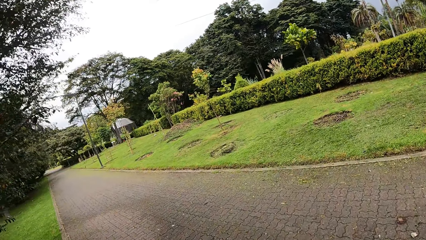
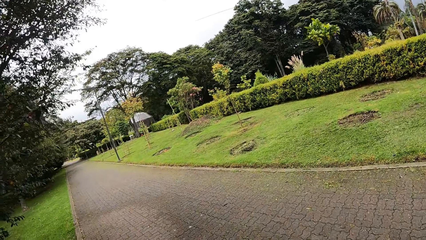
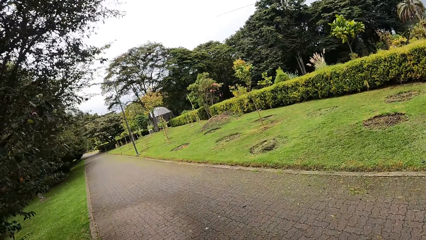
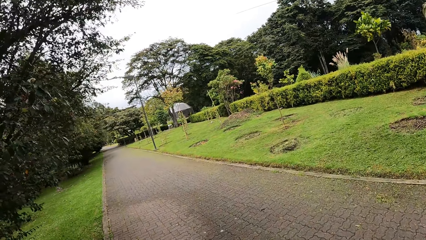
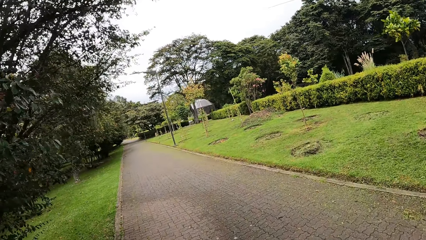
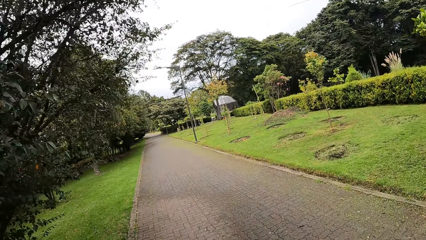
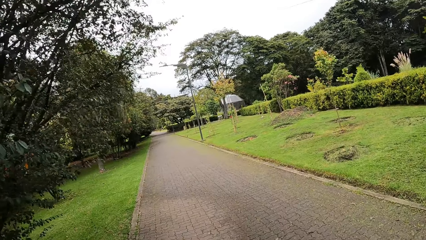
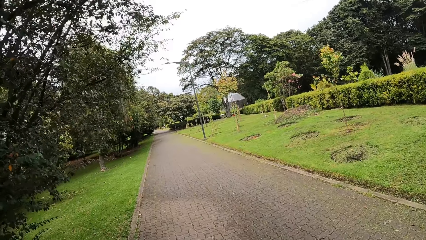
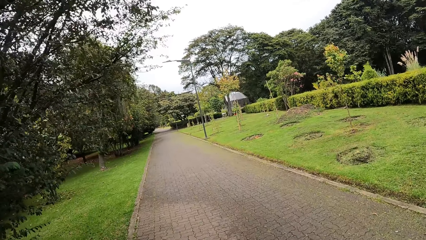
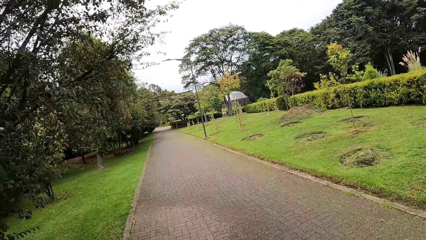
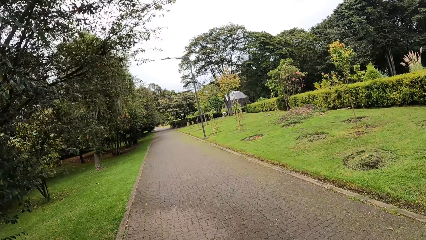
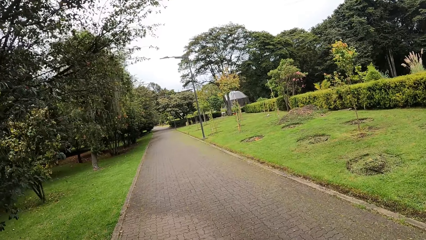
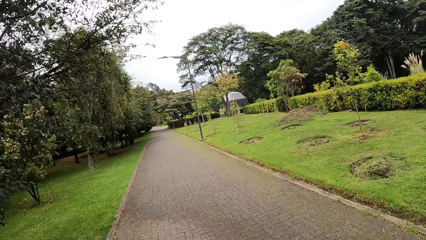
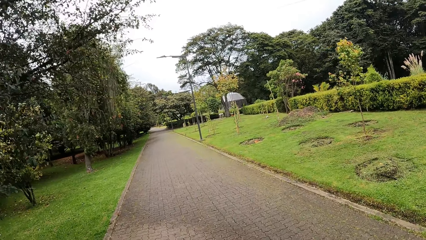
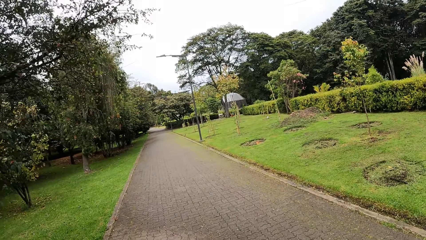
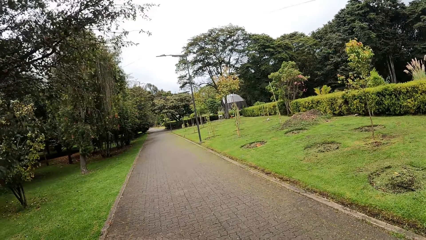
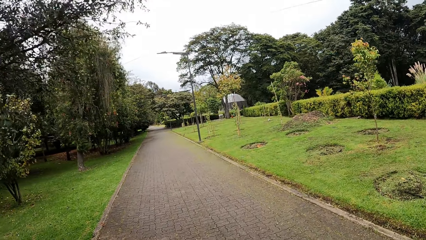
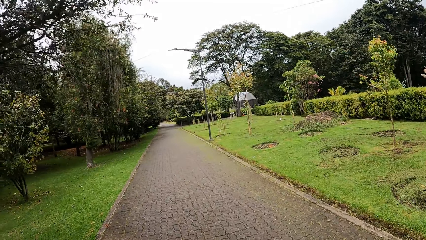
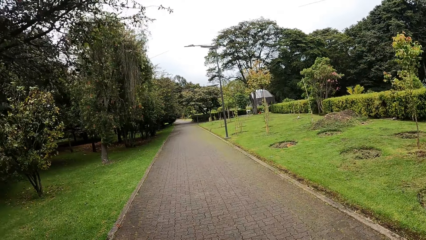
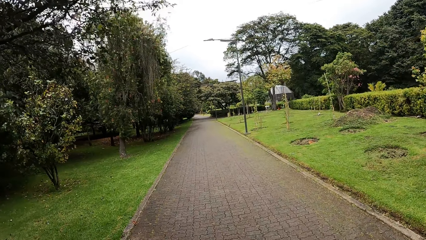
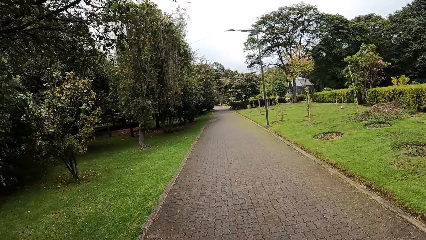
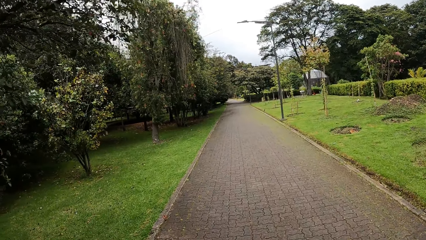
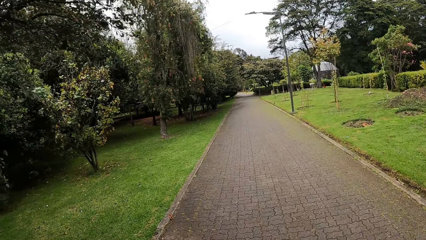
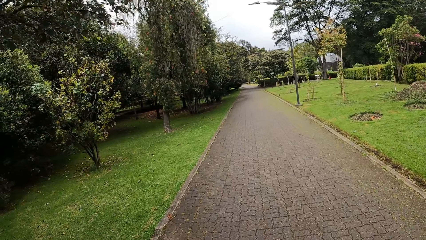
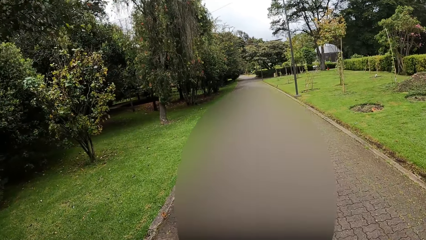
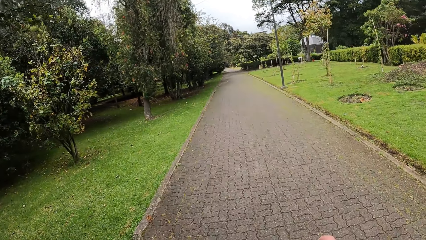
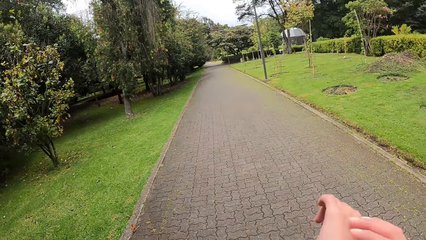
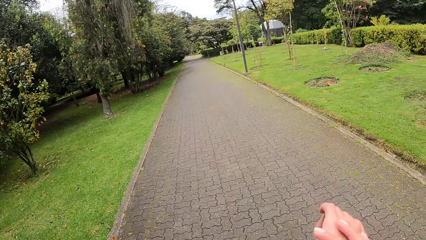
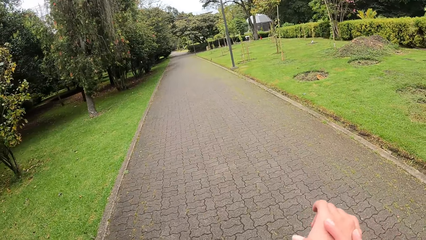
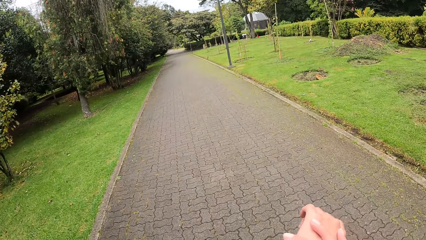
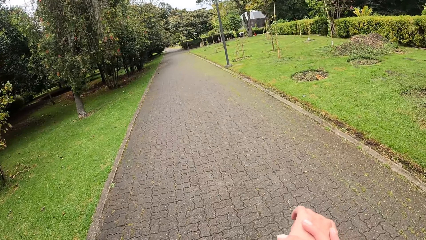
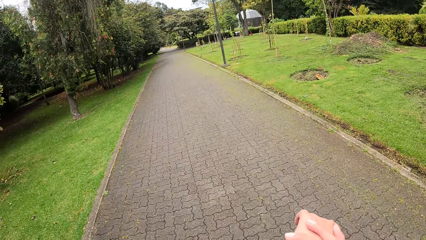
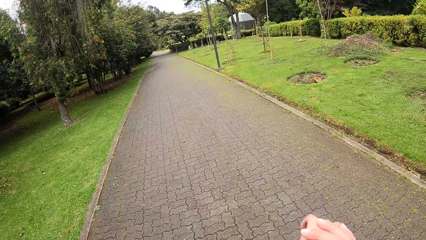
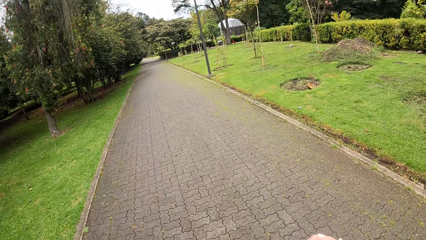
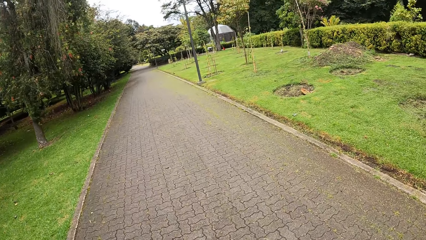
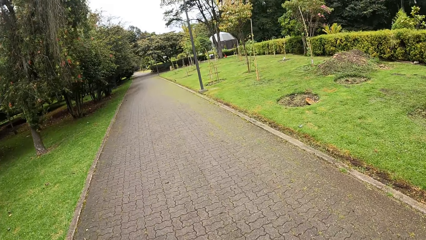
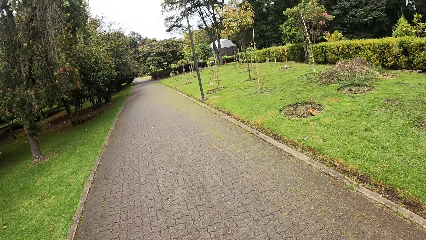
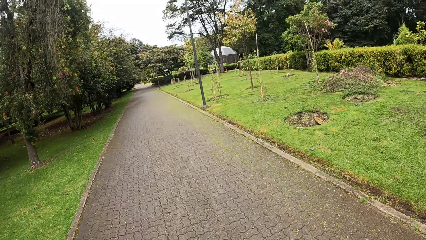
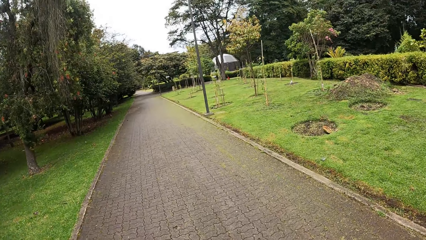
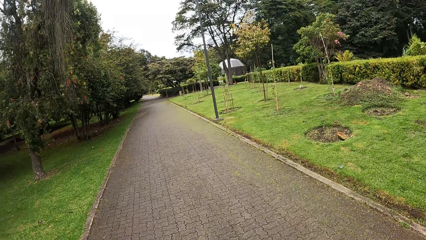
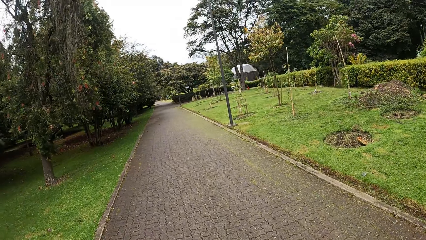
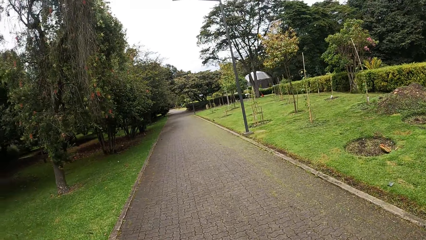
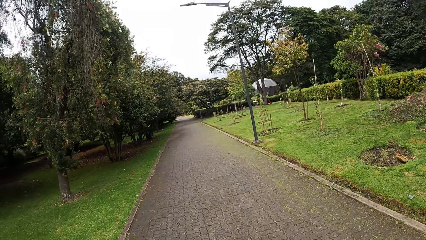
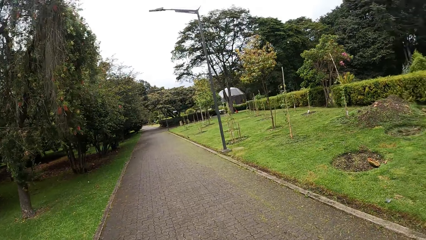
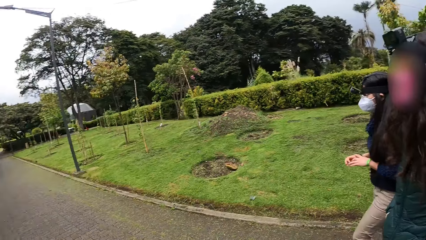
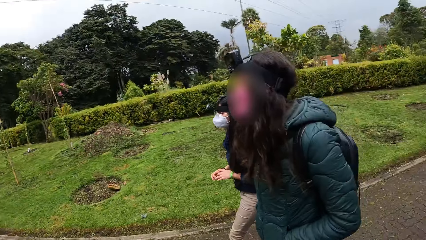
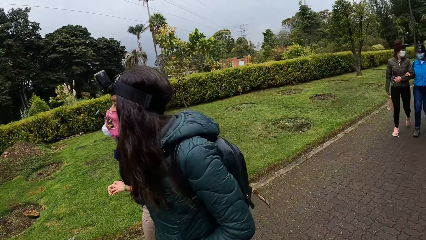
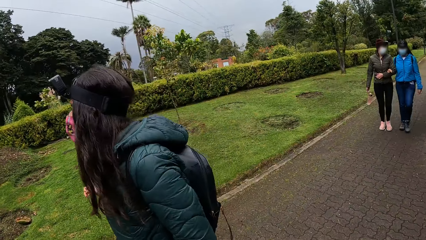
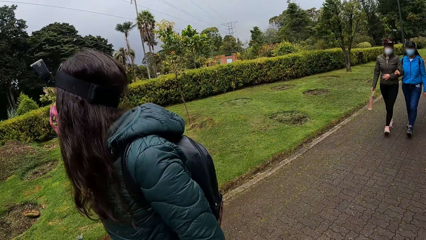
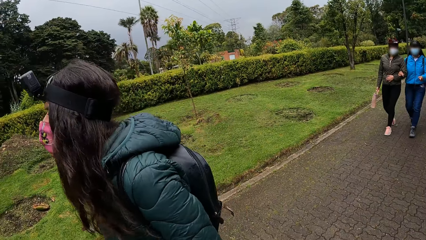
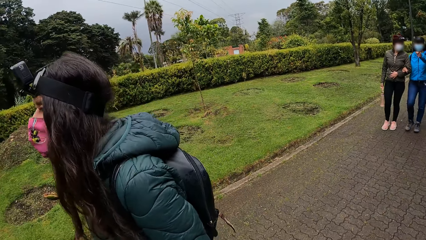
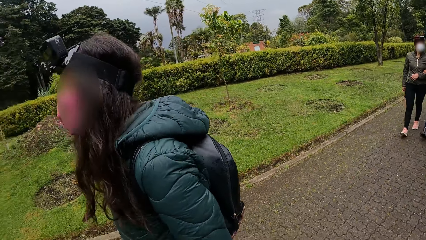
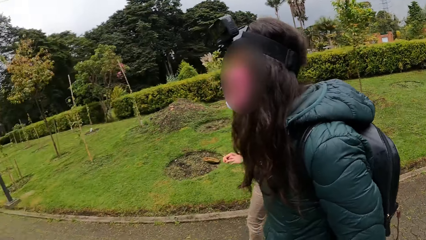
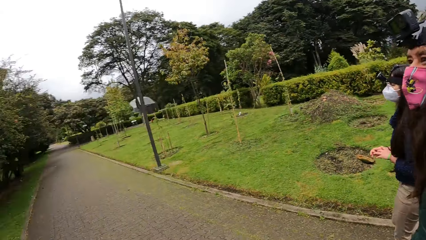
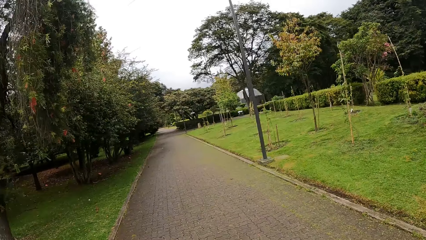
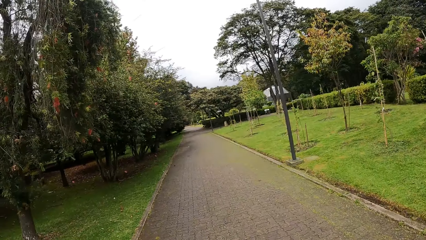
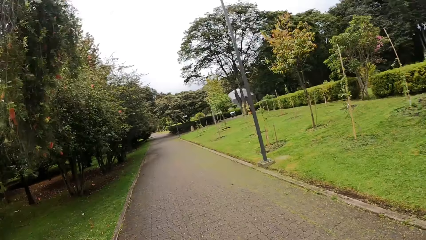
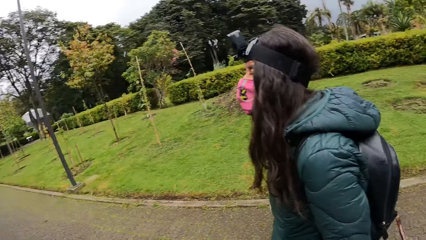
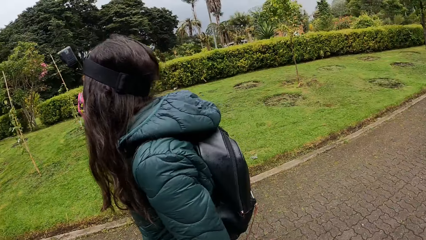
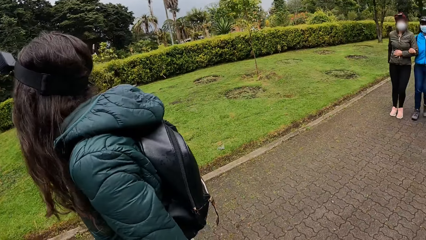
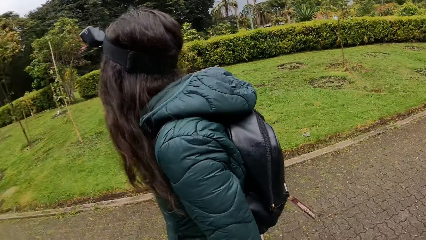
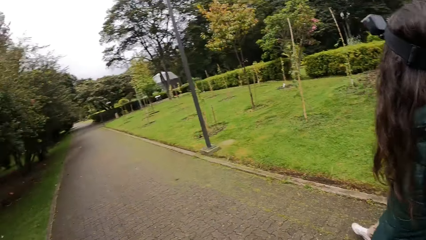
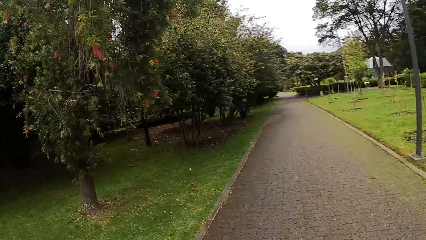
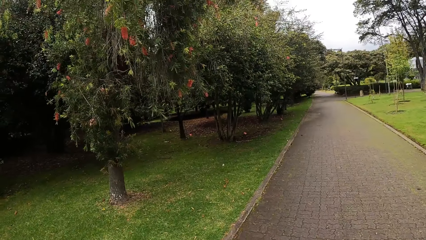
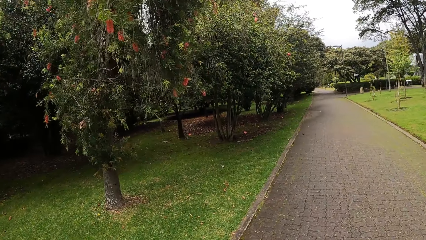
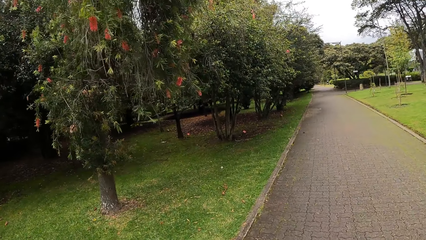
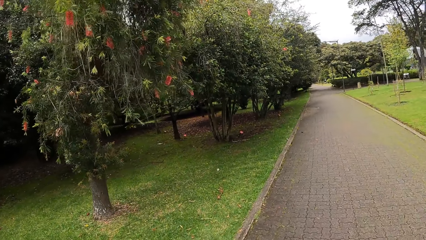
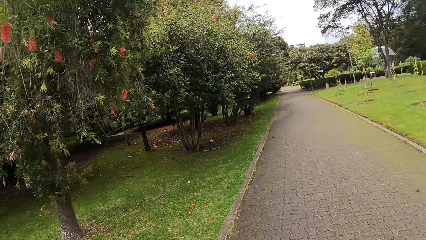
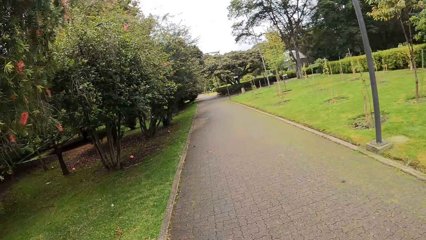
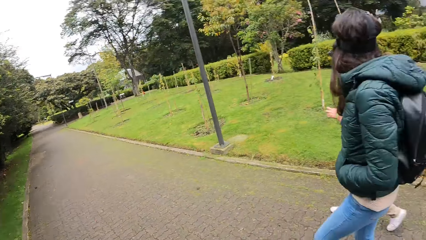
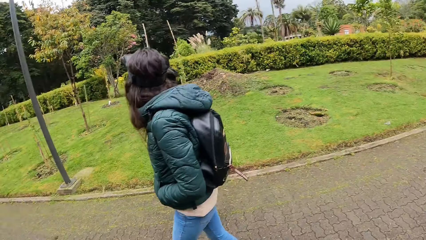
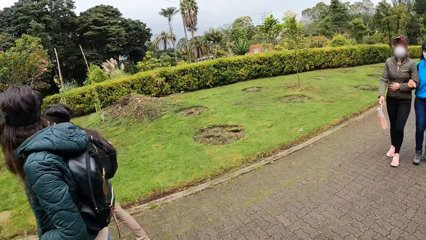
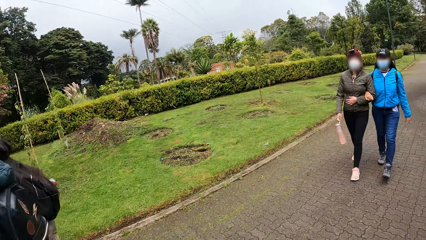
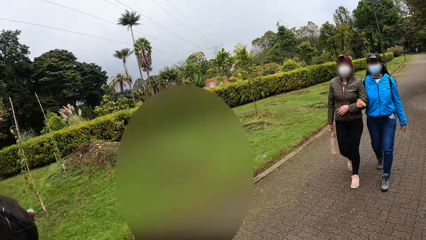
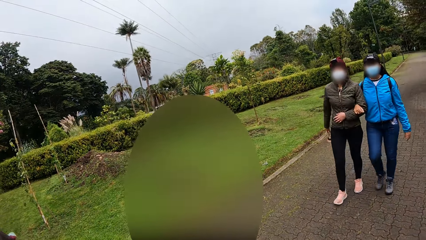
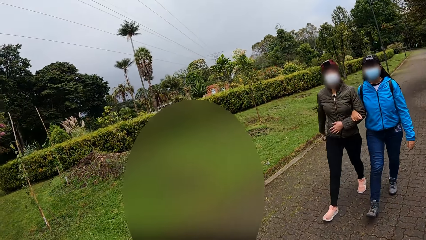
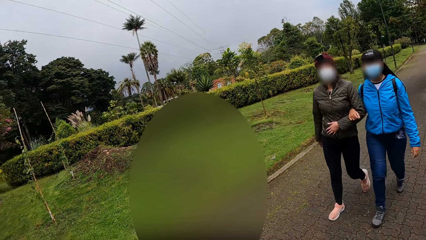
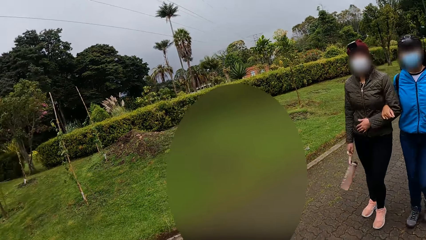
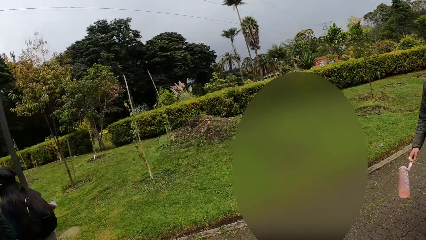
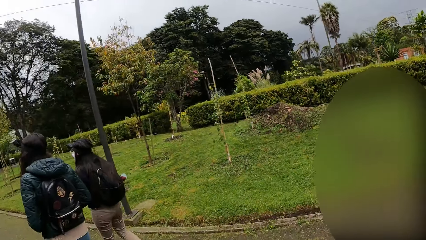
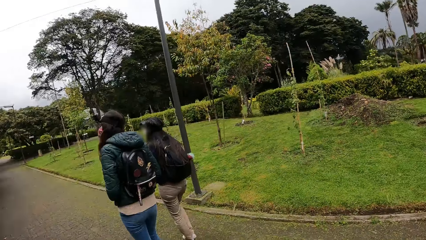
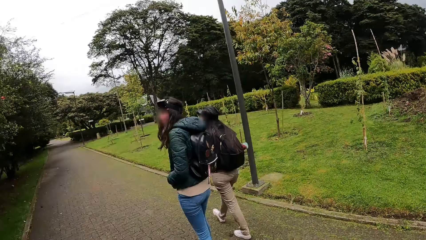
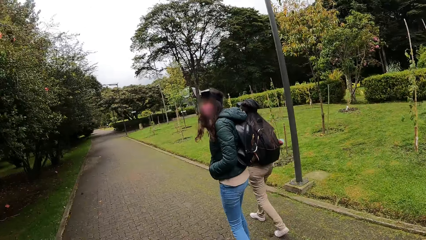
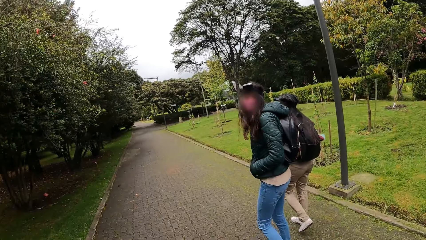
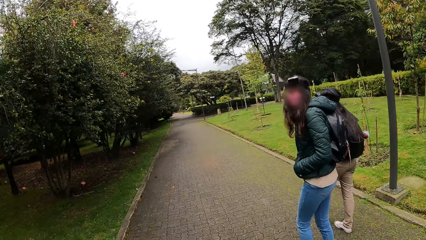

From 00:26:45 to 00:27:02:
The camera wearer walks on the road. She scratches a hand and touches her left hand with her right hand. She walks in the park. A woman fiddles with her fingers. Another woman walks on the road. The camera wearer turns around. A third woman walks on the road. A fourth woman holds the arm of the third woman, walks on the road and points with her left hand. The third woman interacts with the fourth woman. The camera wearer turns back. She walks in the park and turns around. She walks in the park. She turns back. She turns around. She converses with a person.
